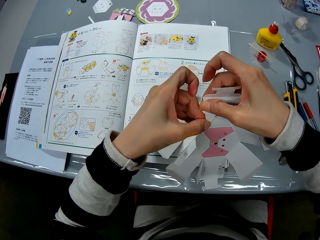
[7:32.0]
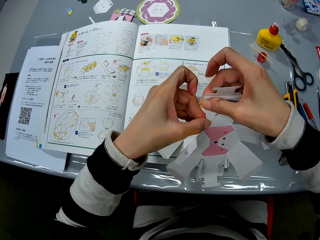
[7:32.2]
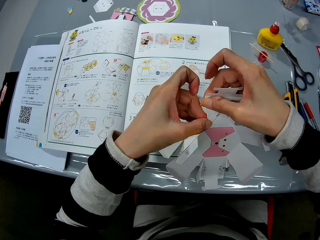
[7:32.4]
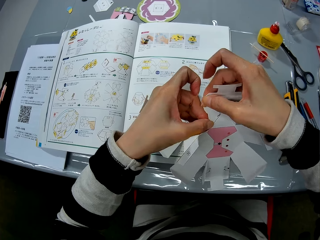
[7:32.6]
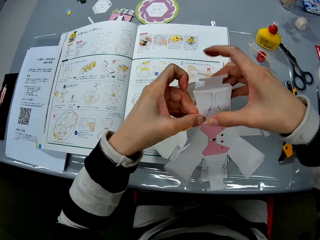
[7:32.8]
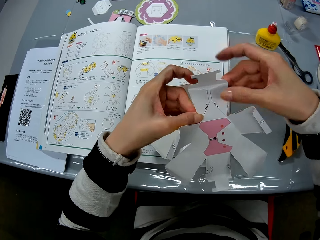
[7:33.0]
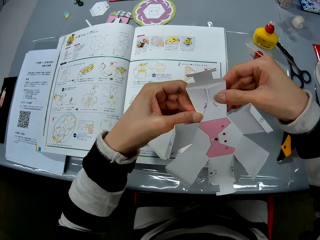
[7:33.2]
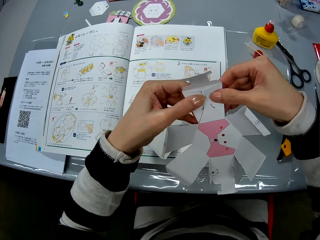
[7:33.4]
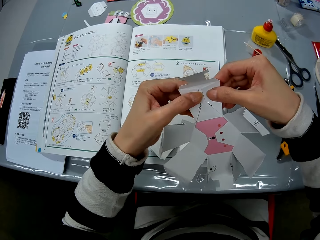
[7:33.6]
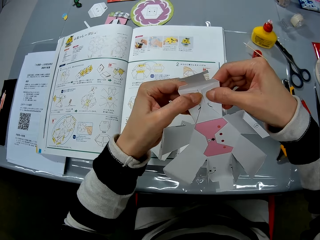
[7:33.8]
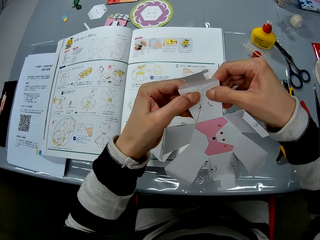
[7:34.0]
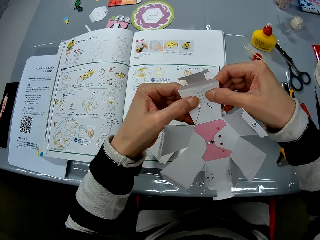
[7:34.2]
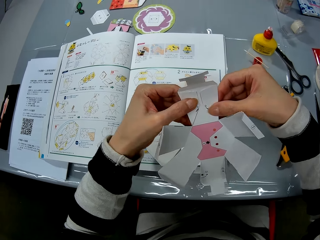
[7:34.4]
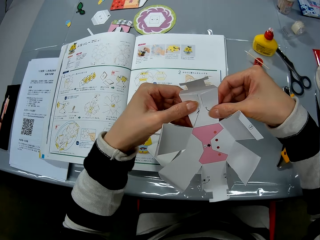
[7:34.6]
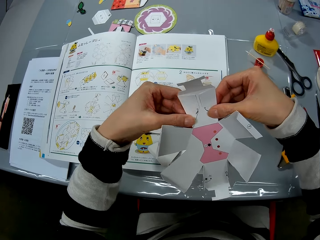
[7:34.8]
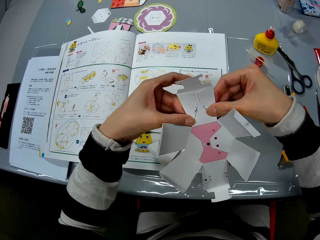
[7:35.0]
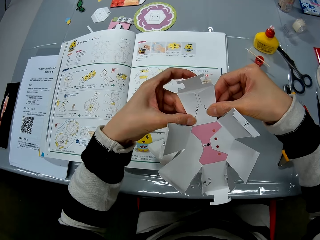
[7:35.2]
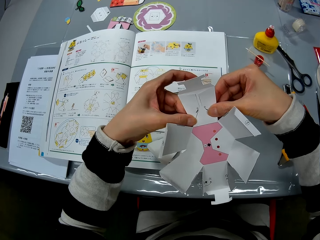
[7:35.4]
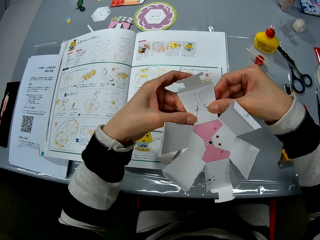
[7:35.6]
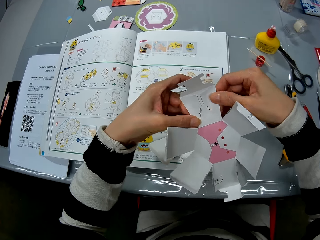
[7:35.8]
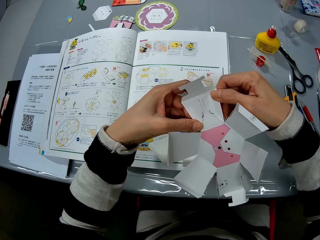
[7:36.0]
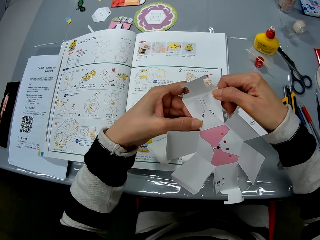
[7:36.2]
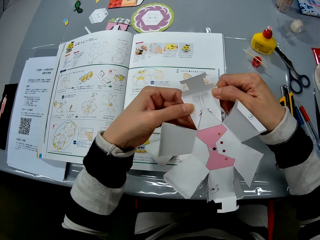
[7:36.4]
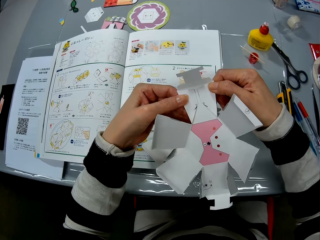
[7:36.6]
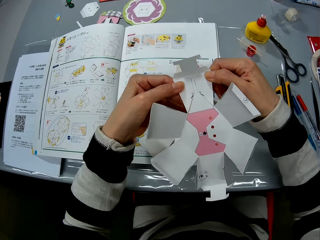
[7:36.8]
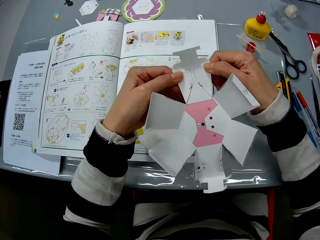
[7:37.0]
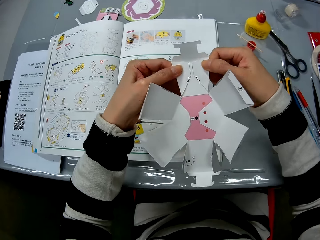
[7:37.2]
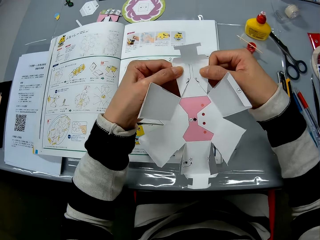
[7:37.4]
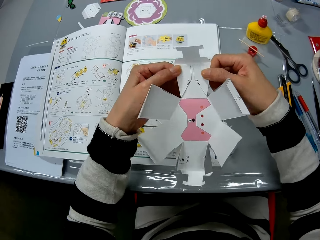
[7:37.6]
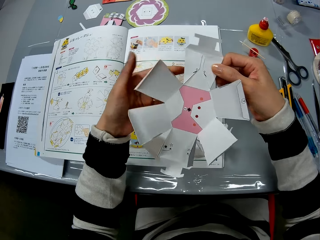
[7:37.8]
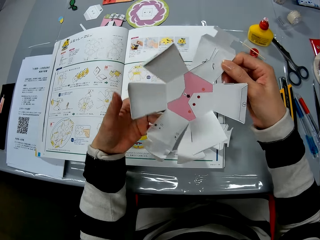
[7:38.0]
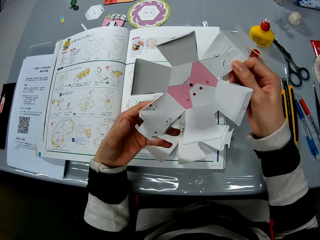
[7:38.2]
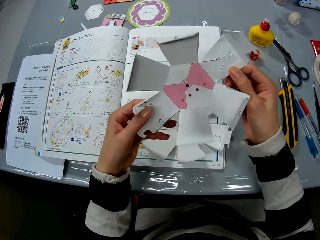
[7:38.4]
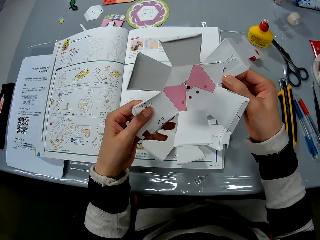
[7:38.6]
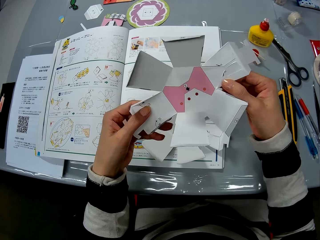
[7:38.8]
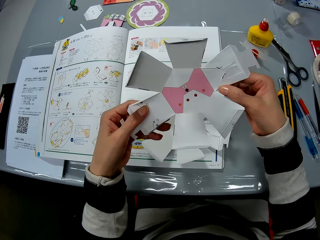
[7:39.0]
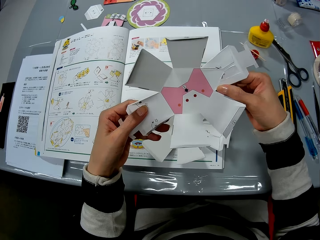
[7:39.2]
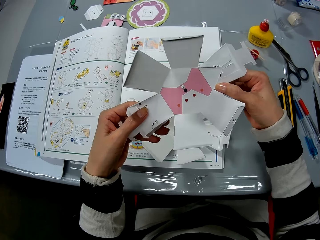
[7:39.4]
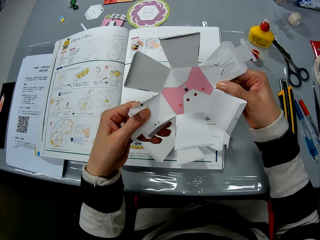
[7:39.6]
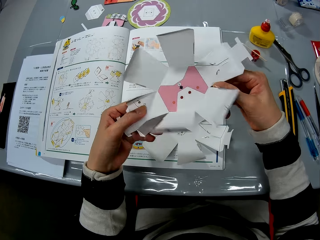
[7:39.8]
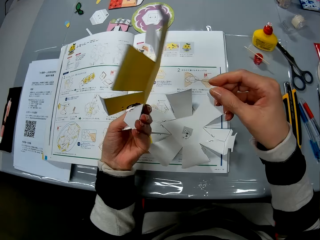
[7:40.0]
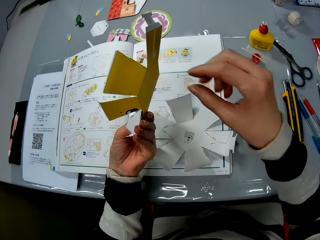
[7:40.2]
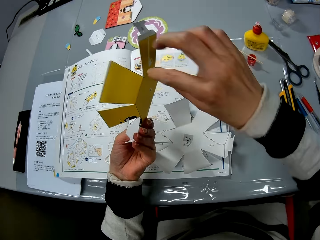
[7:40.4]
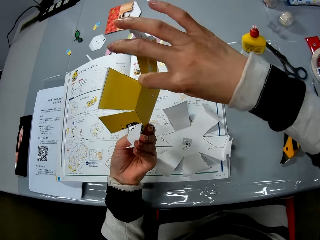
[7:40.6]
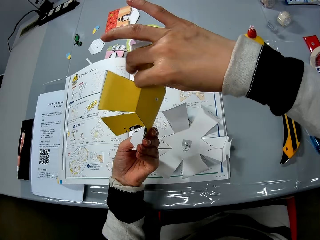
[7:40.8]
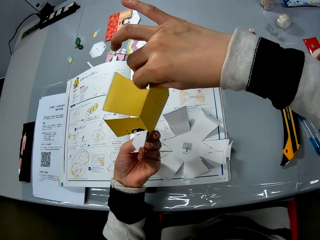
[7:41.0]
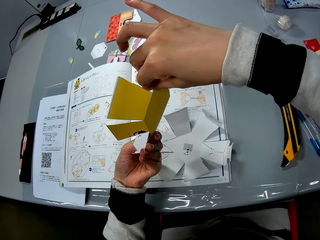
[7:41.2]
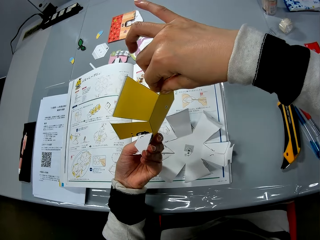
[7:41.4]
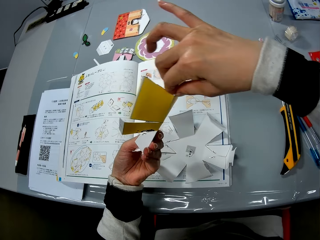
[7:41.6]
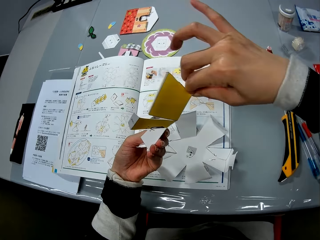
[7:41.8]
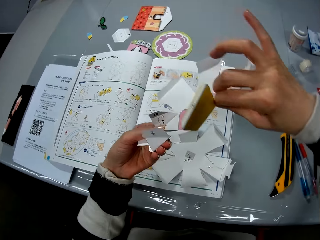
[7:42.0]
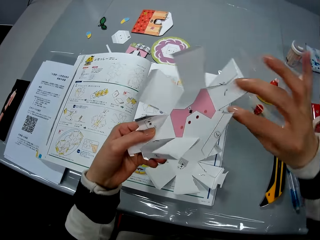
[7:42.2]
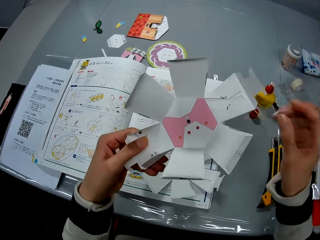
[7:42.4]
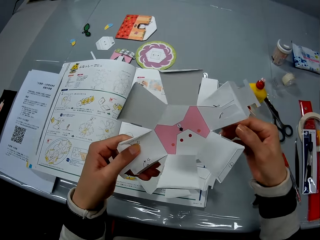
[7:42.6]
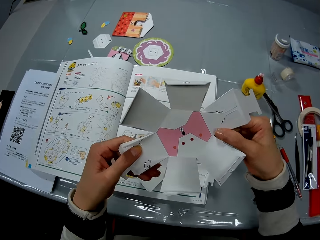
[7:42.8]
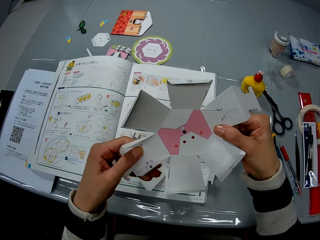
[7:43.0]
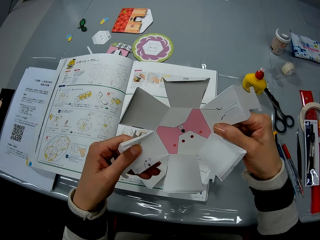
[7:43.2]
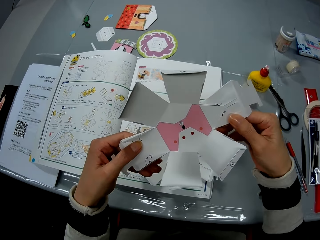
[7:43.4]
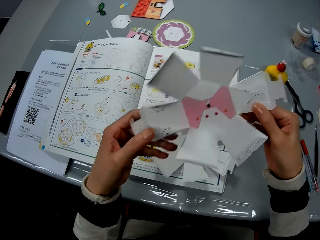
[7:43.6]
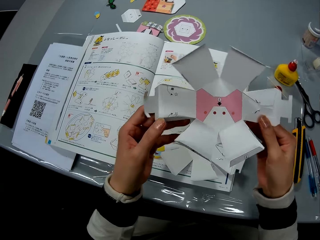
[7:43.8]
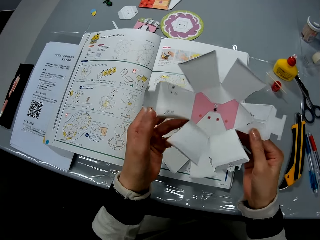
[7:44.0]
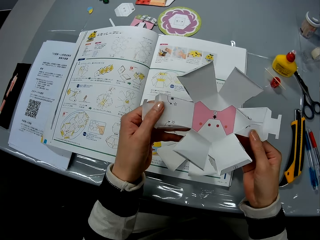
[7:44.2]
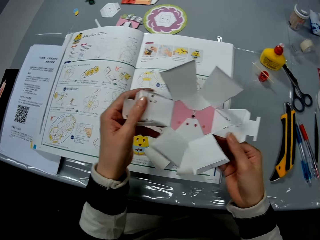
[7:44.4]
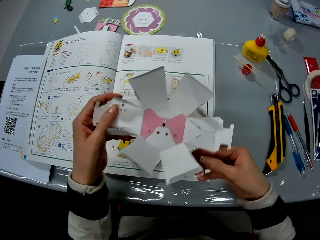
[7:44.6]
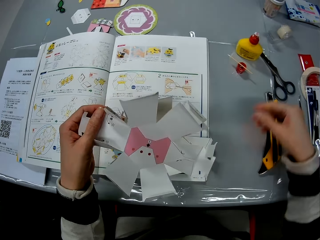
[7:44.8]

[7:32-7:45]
The camera wearer turns the craft paper in her hand. She turns over the craft paper in her hand. She turns over the craft paper in her hand again. She presses the flap of the craft paper in her hands.

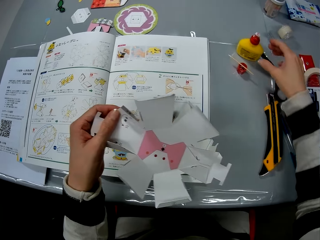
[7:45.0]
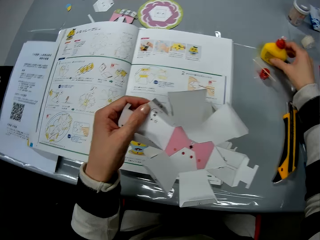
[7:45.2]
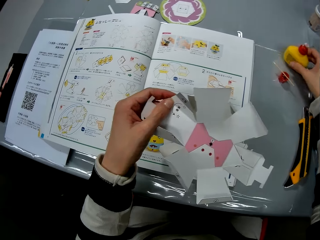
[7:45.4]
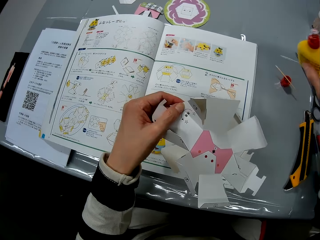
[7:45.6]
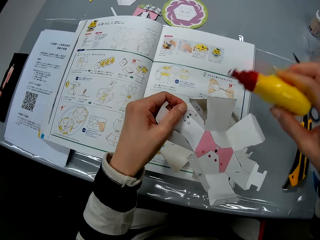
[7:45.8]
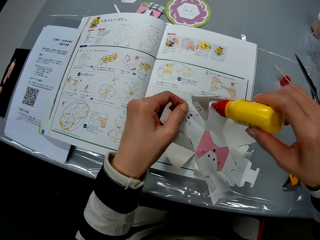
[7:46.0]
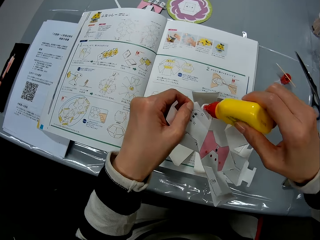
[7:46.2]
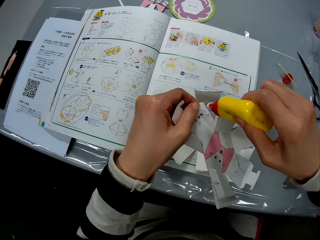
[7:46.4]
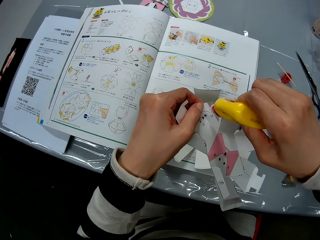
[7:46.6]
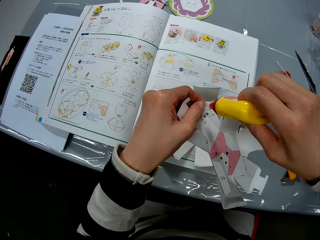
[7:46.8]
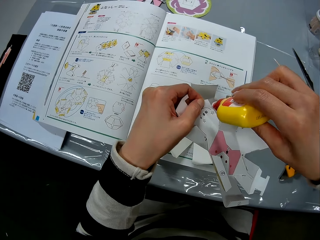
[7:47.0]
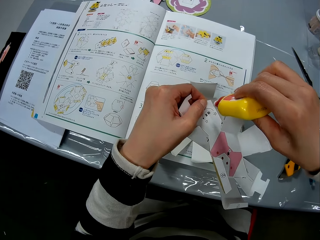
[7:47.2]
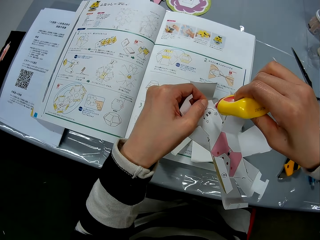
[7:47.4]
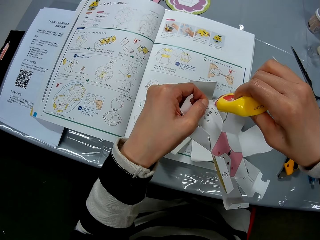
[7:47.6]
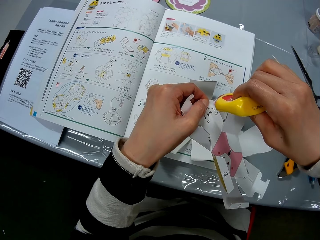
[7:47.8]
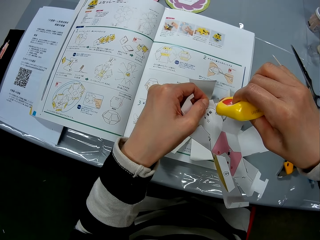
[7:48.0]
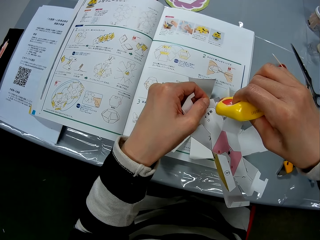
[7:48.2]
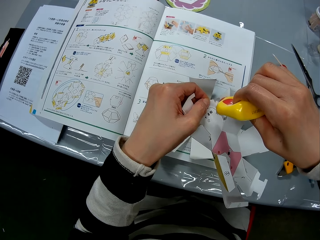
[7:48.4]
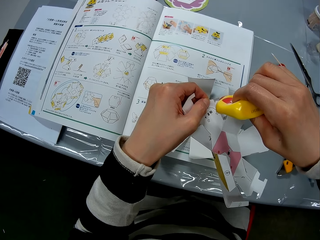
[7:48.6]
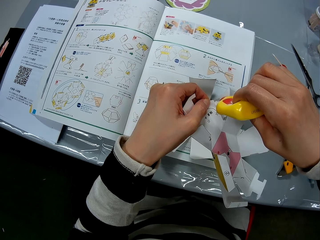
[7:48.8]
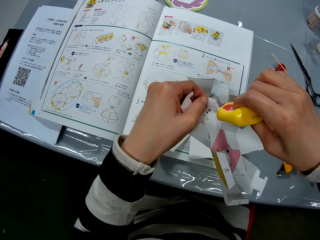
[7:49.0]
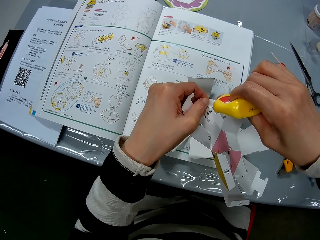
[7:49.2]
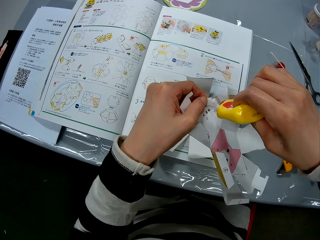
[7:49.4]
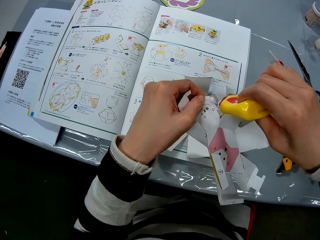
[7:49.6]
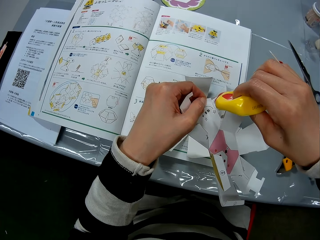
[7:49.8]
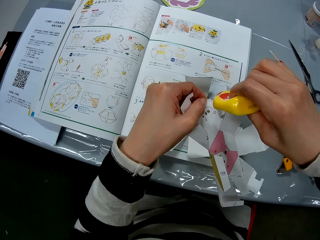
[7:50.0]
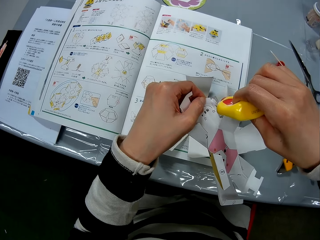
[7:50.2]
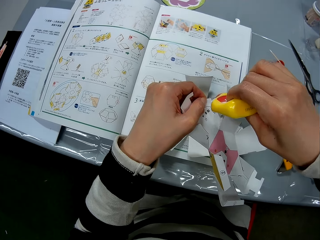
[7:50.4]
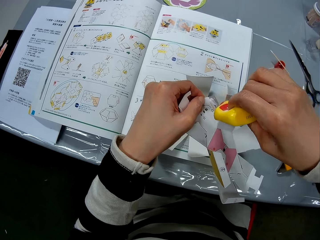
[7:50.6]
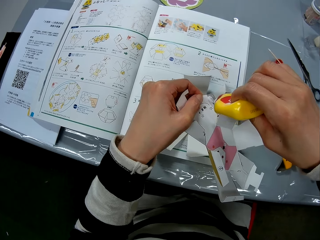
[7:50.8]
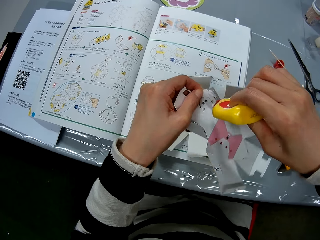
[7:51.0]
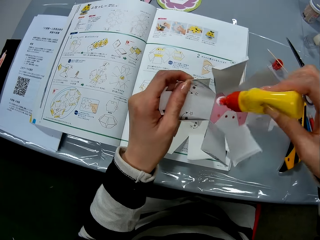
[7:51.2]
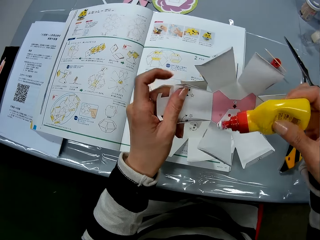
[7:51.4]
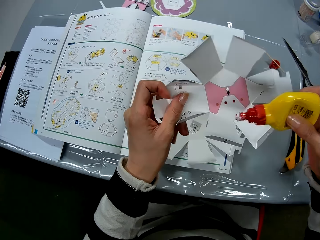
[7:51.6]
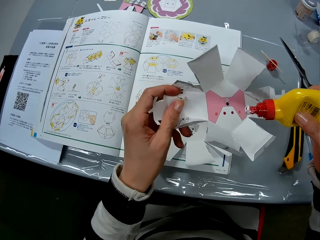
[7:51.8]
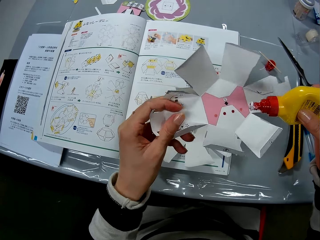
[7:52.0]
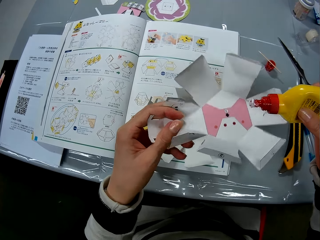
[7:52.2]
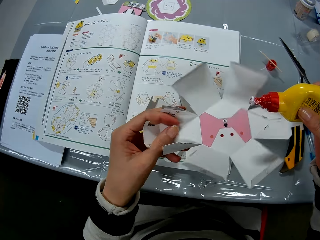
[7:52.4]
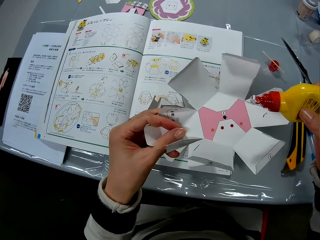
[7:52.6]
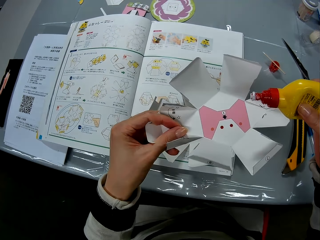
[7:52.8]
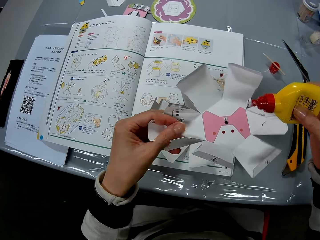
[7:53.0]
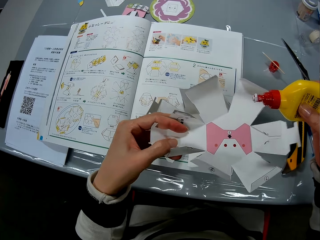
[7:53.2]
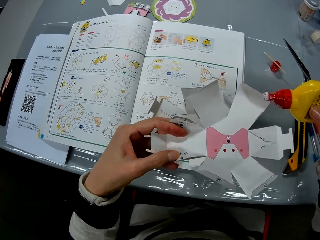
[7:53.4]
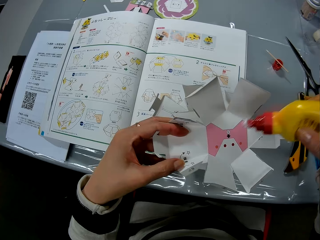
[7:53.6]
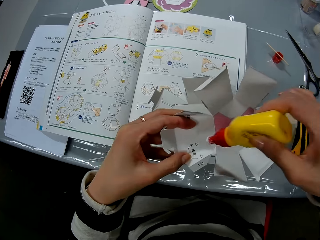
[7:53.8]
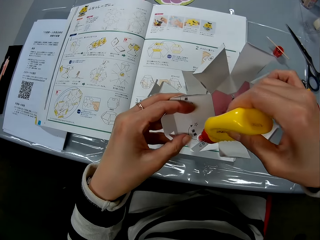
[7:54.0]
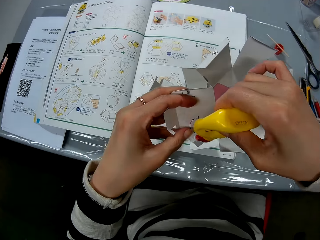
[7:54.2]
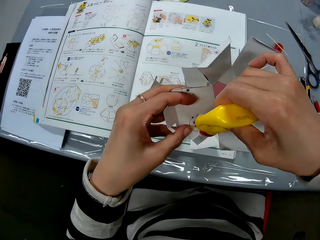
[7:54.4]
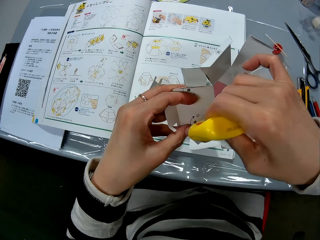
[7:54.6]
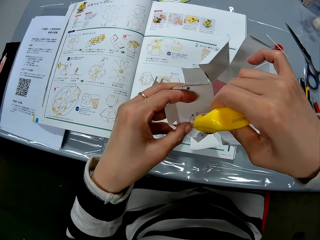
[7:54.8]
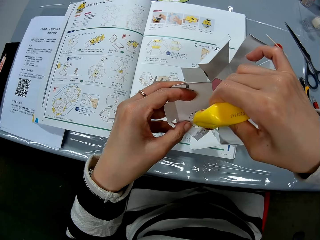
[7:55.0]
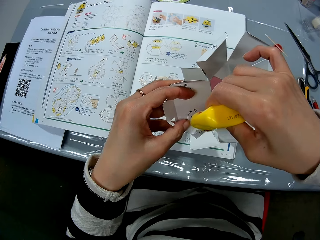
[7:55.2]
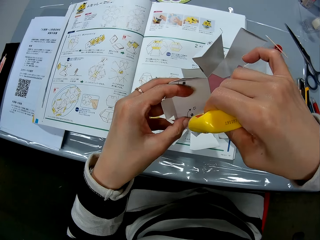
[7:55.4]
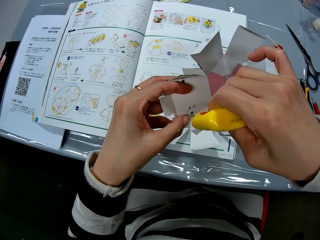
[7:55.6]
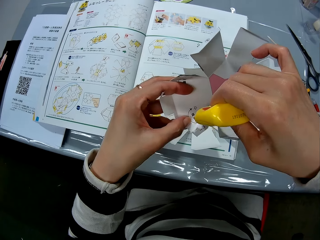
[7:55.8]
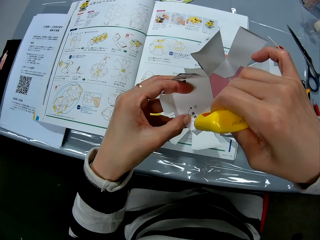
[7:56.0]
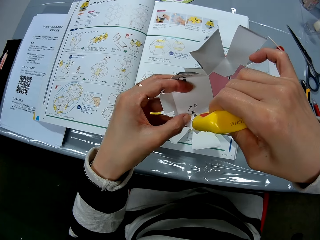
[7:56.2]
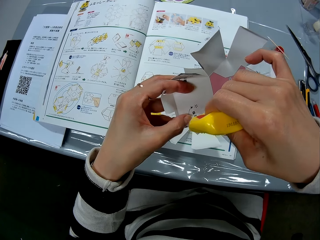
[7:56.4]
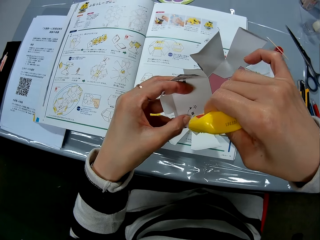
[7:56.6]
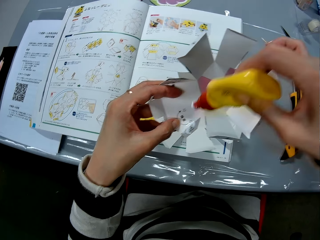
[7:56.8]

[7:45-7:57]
The camera wearer picks up the glue bottle or super glue from the table. She holds the super glue. She applies the glue on the flap of the craft paper. She opens the flap of the craft paper with her left hand. She applies the glue on the flap of the craft paper.
